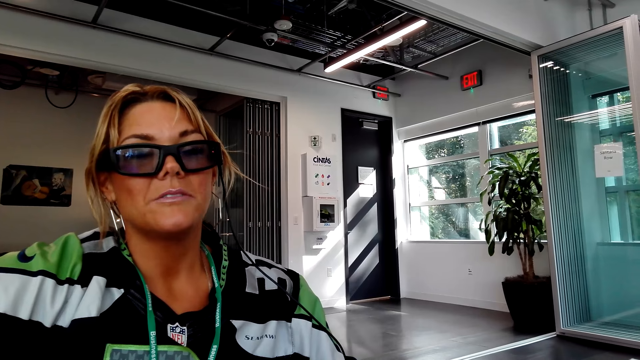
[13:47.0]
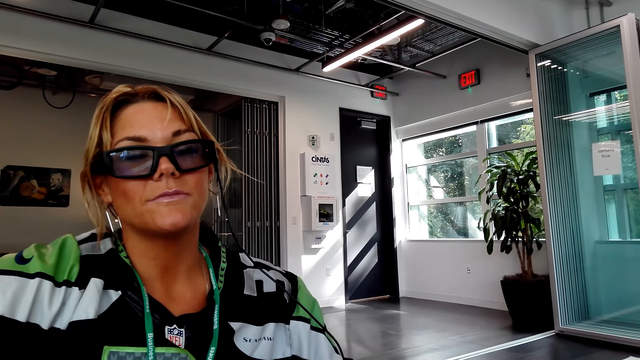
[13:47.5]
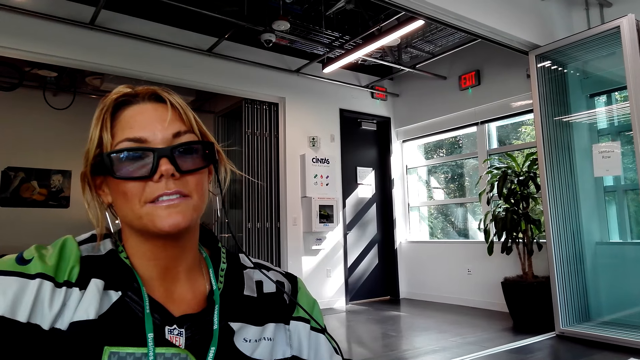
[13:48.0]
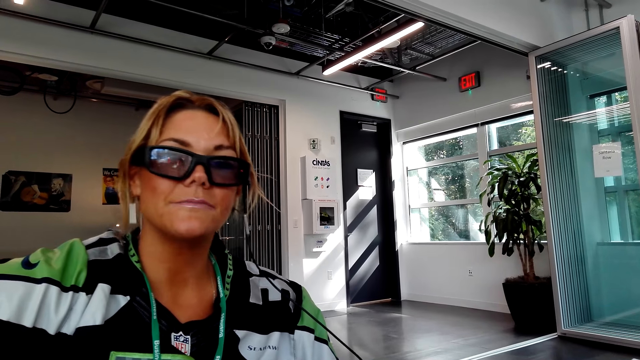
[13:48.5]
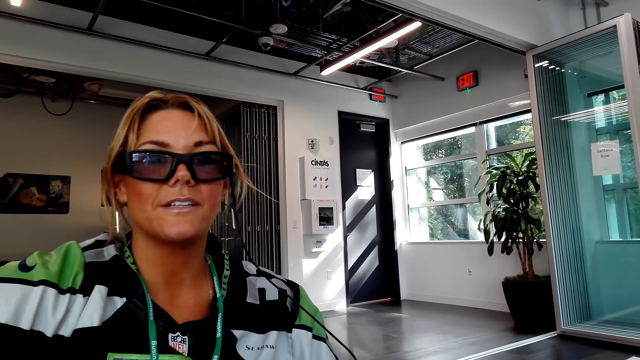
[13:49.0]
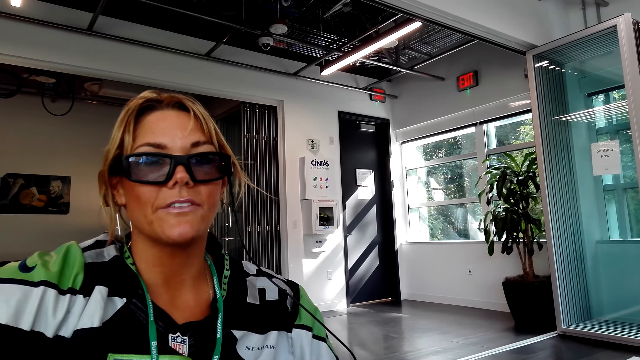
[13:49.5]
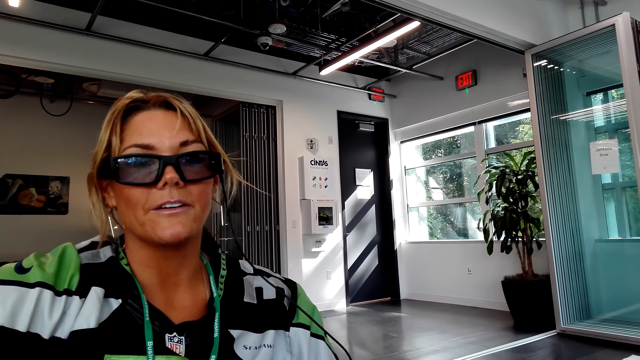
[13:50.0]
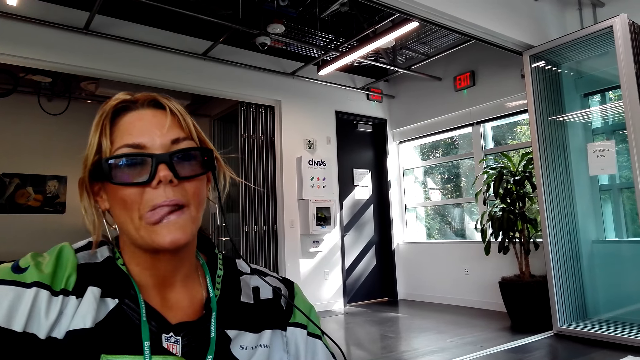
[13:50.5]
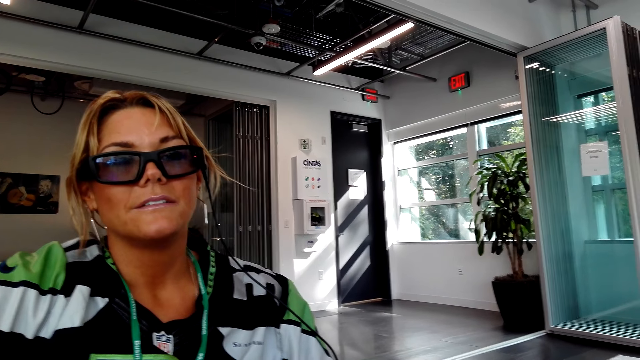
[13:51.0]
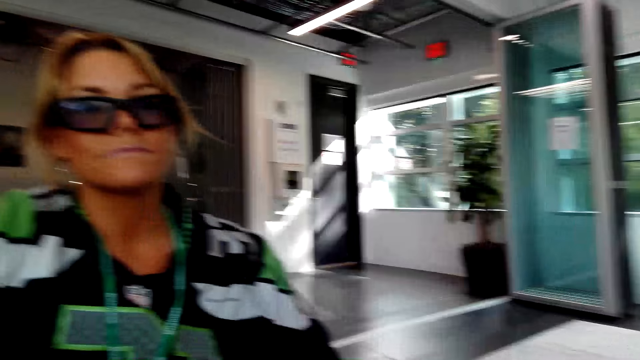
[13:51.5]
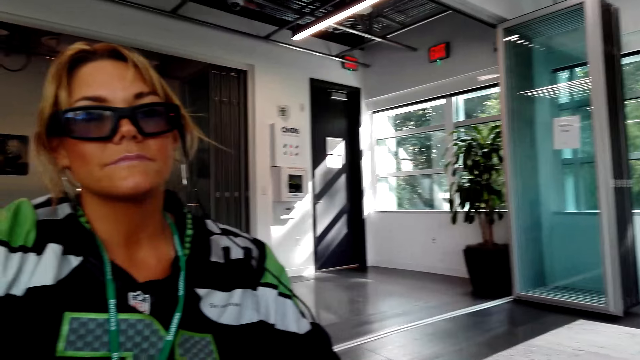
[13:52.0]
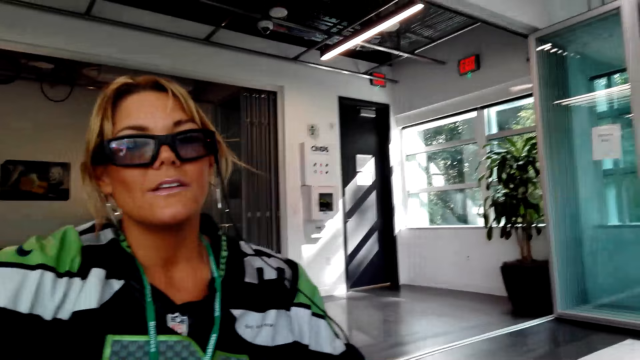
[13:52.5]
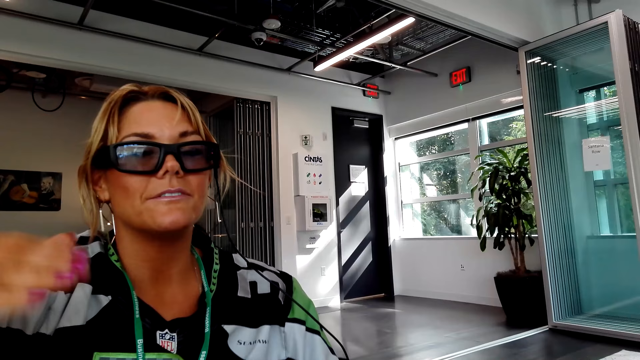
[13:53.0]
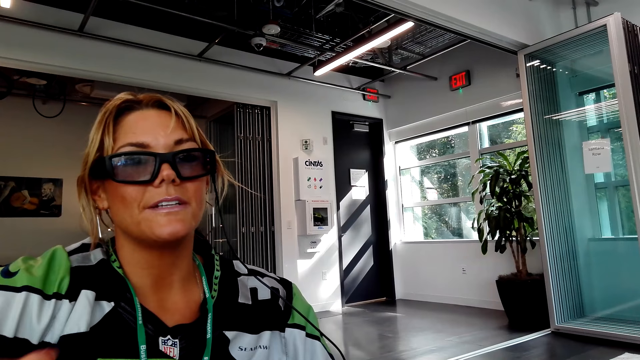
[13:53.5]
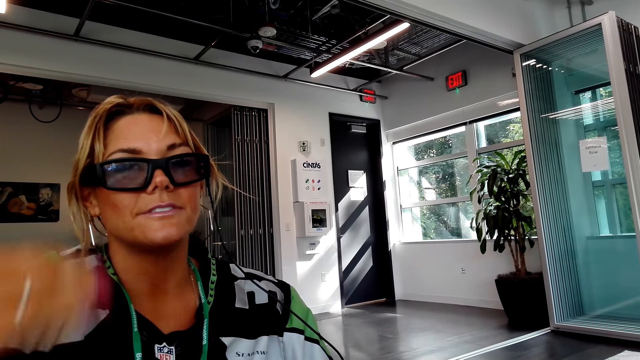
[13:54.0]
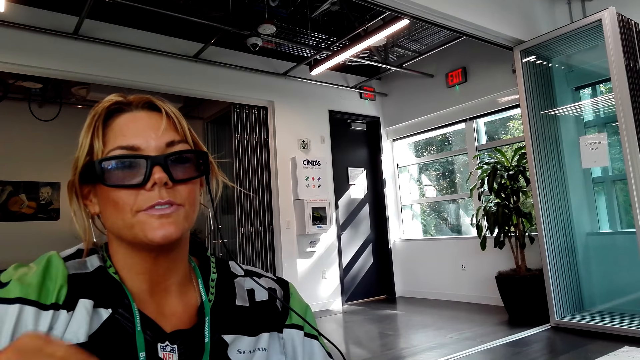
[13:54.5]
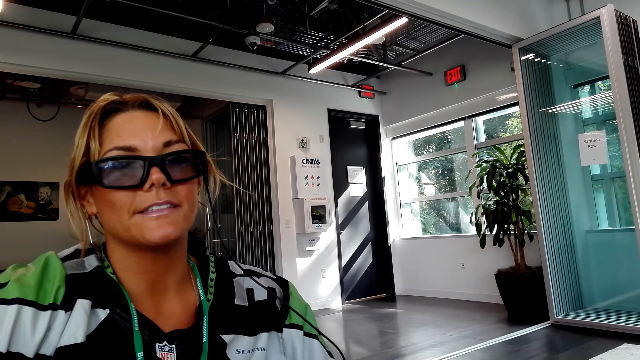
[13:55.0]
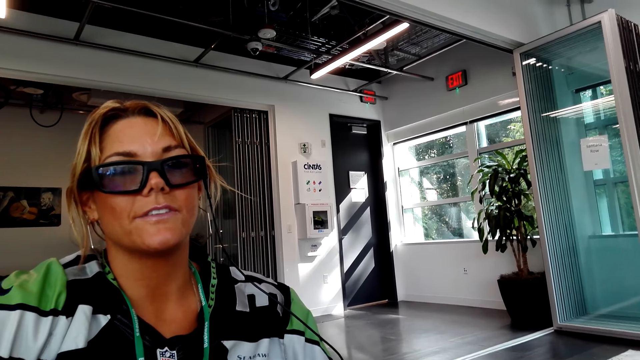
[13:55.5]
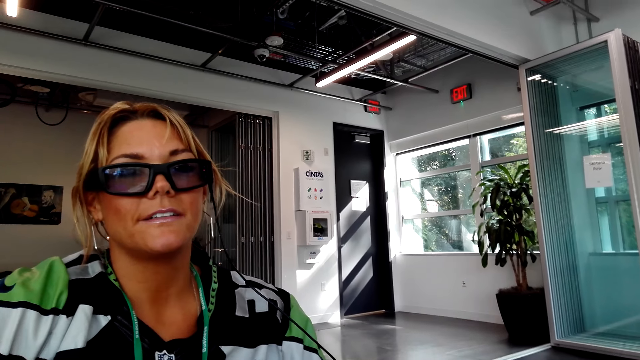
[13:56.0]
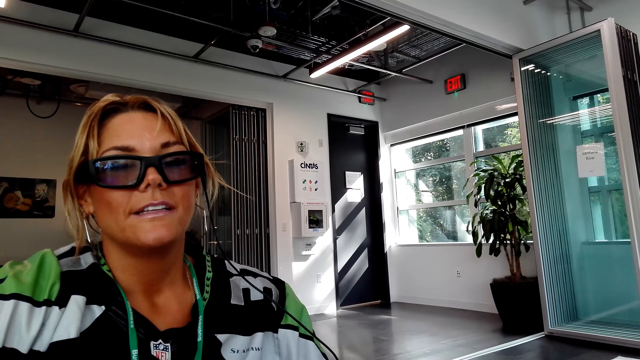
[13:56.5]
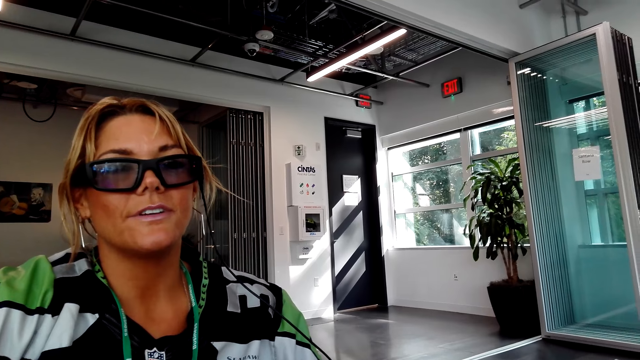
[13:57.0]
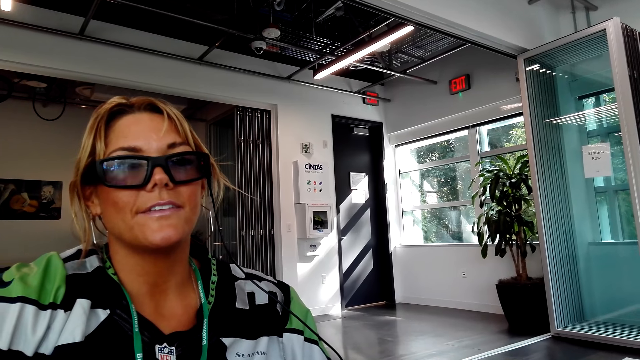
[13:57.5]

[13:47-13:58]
A lady talks to the camera wearer.

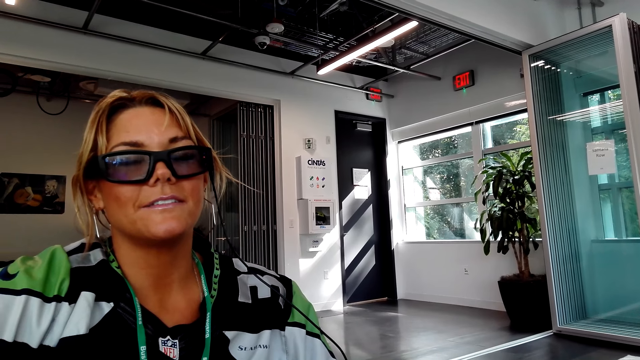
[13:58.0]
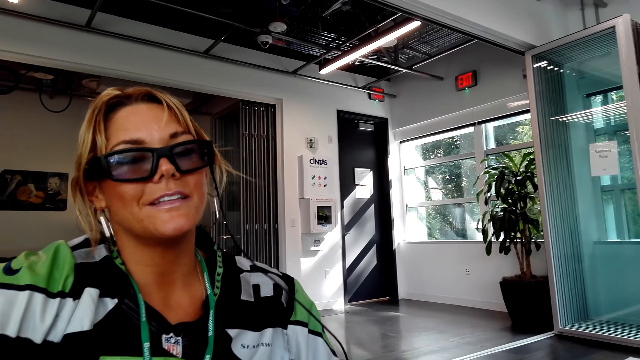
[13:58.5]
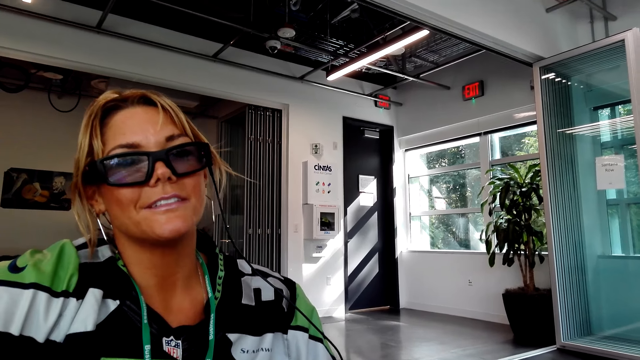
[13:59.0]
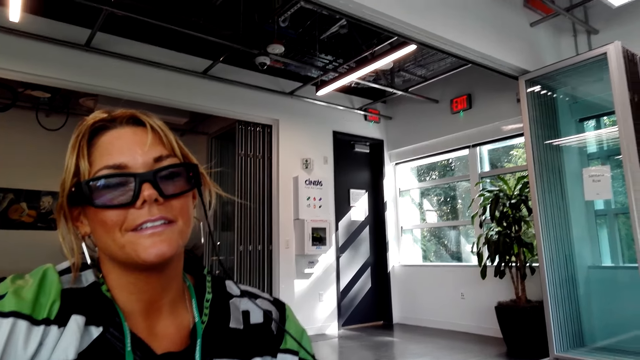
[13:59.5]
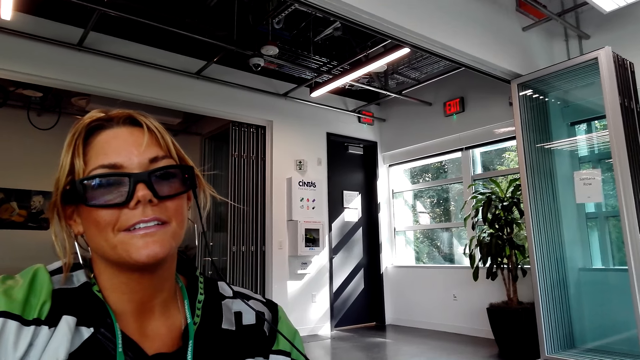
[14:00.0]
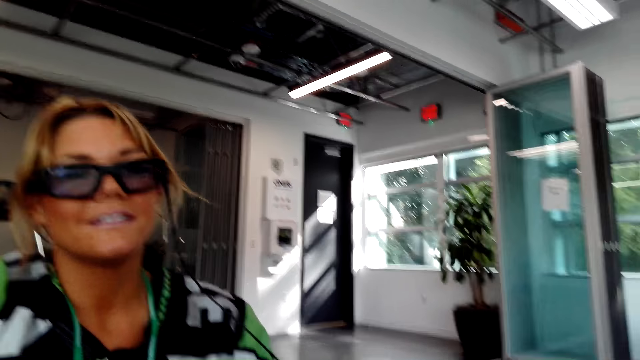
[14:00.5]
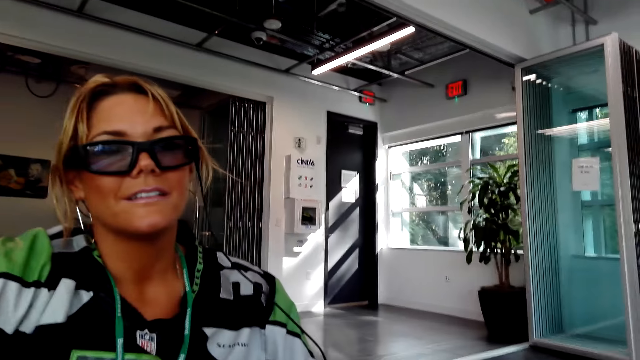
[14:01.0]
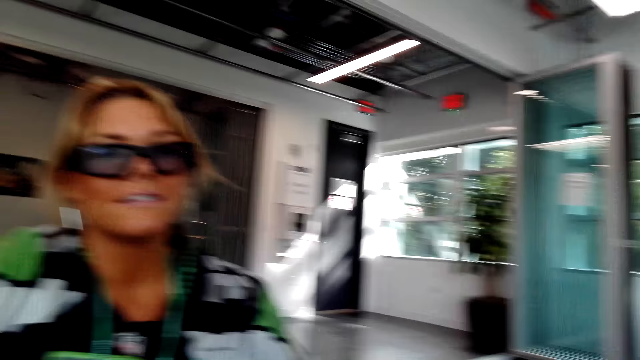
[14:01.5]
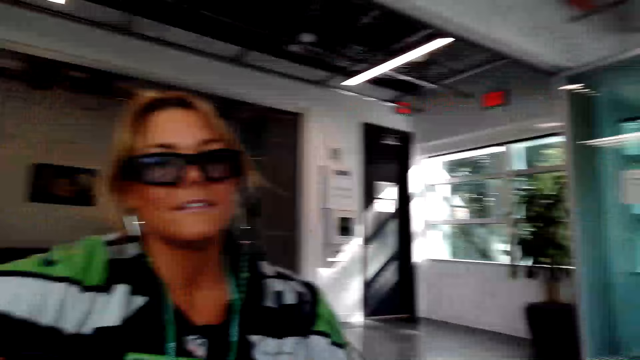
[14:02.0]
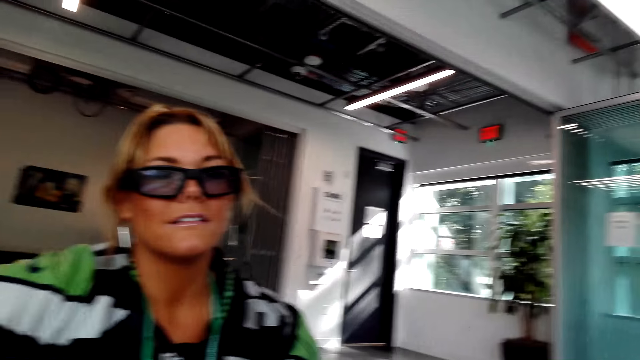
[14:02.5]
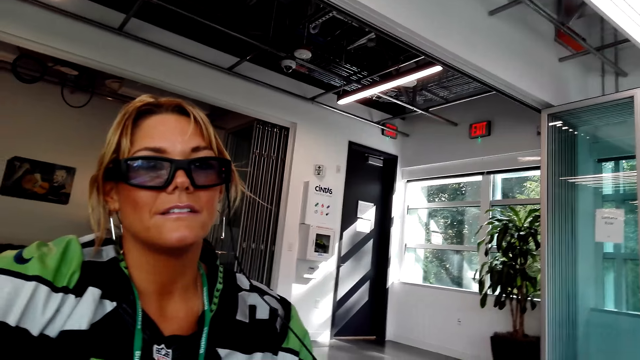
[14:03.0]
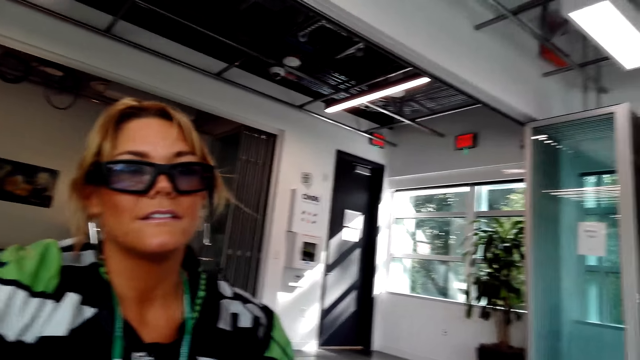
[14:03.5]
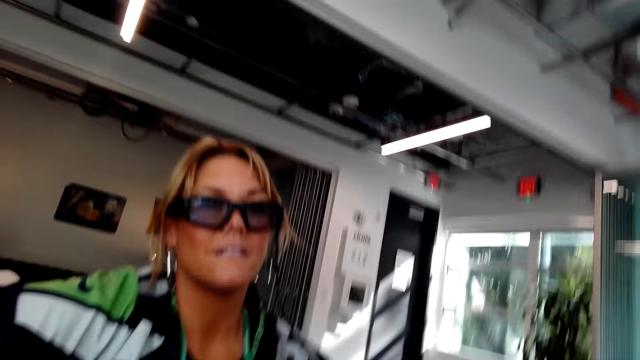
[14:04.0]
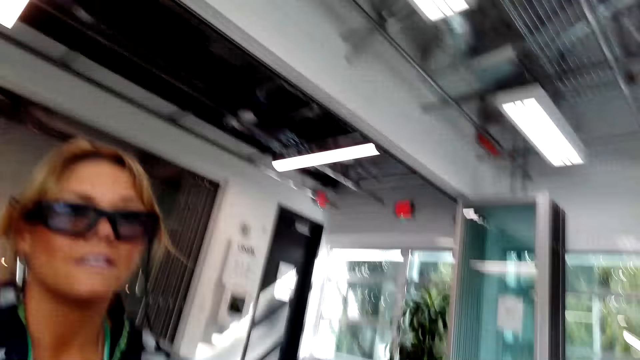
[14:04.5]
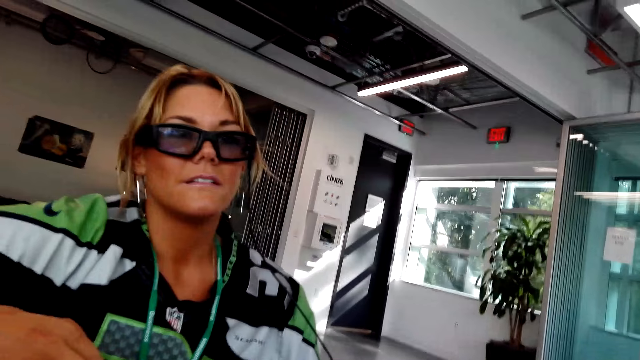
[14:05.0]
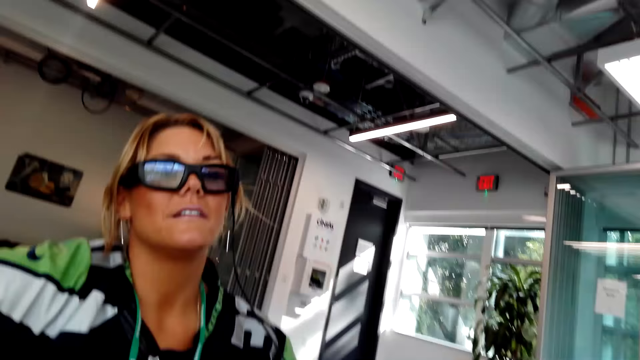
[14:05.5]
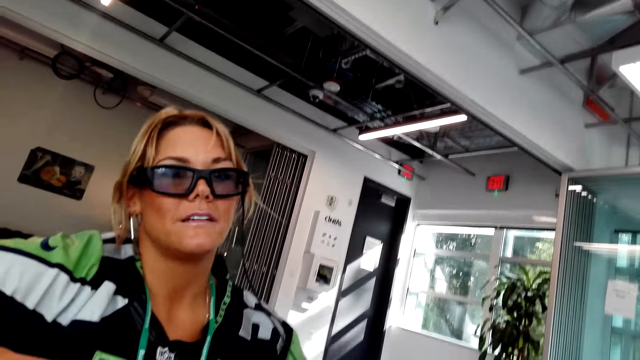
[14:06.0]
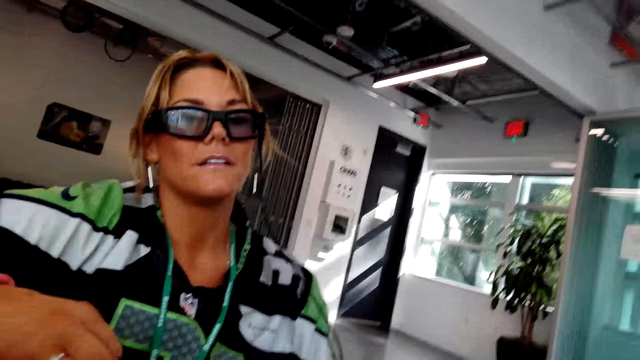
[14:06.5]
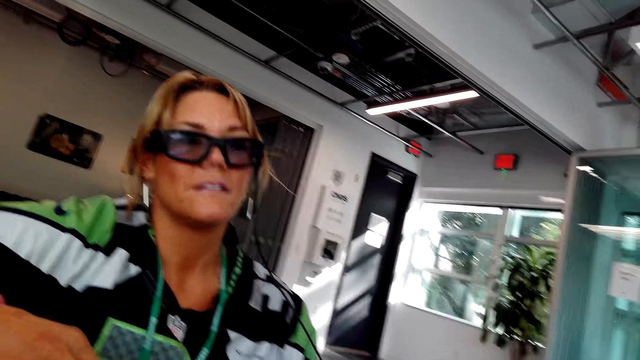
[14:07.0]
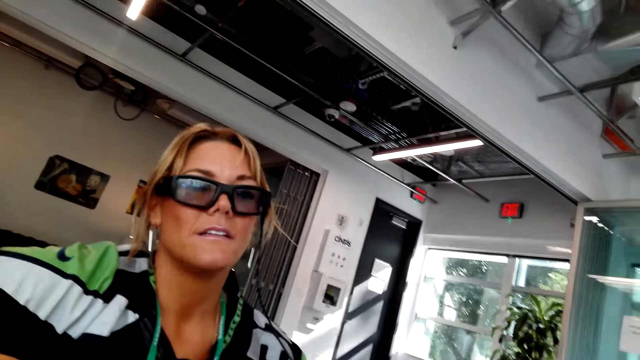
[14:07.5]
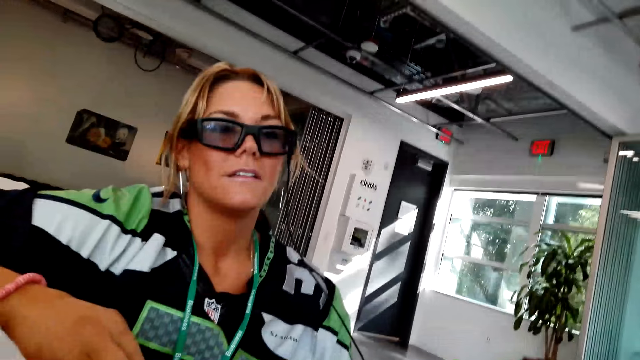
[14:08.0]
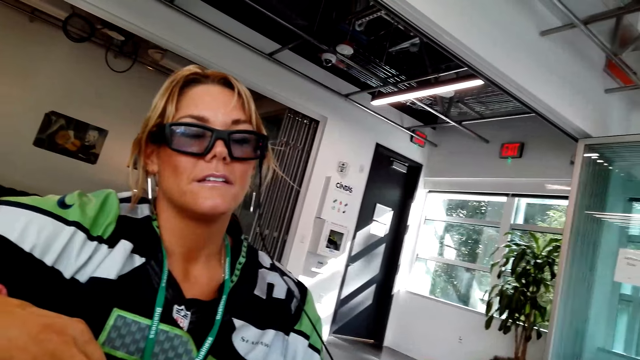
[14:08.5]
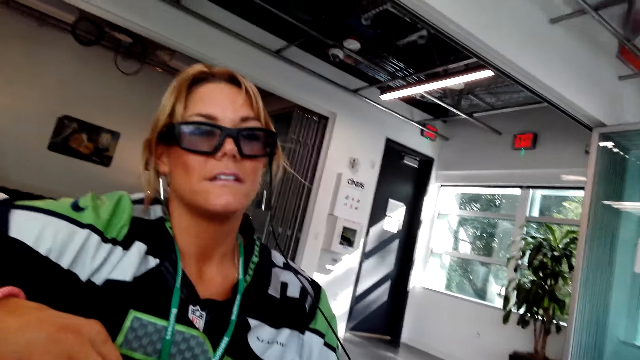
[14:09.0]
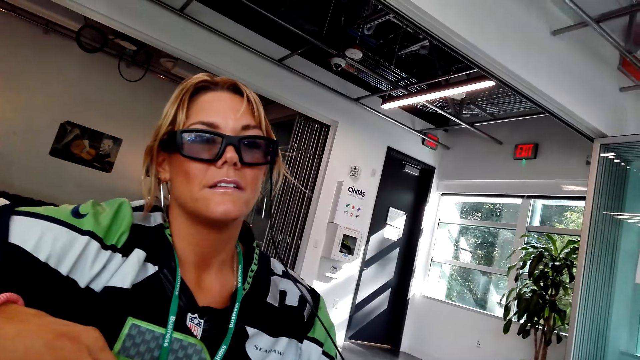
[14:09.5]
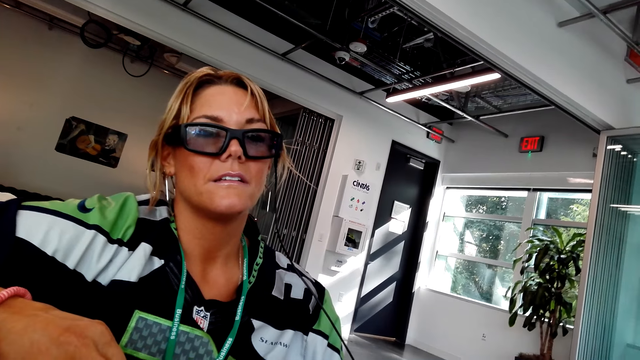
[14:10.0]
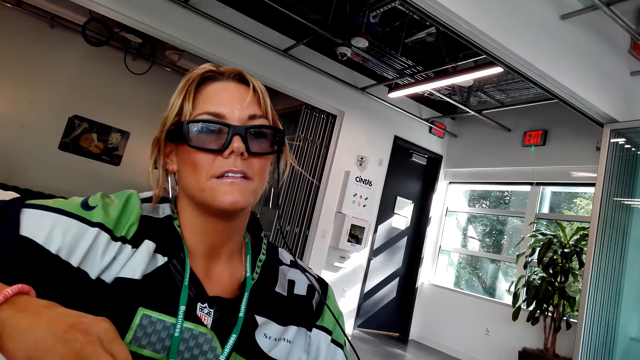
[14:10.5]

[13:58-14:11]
The camera wearer talks to a lady.
